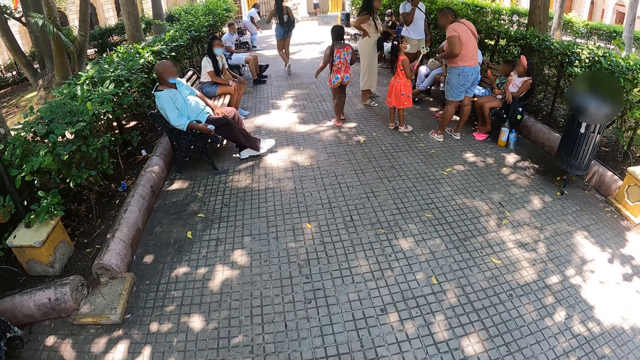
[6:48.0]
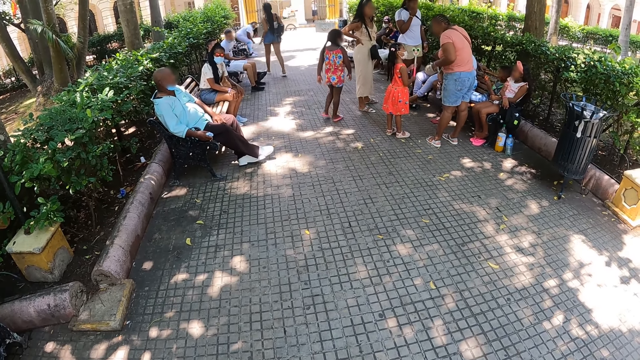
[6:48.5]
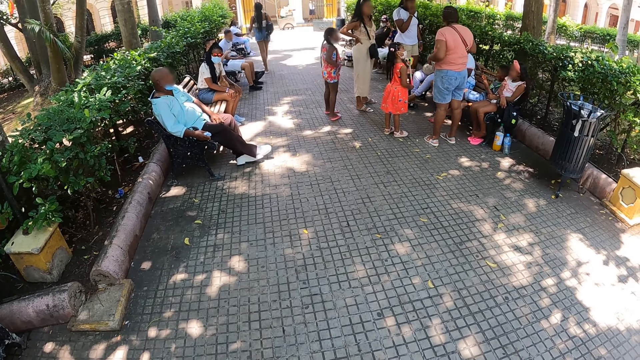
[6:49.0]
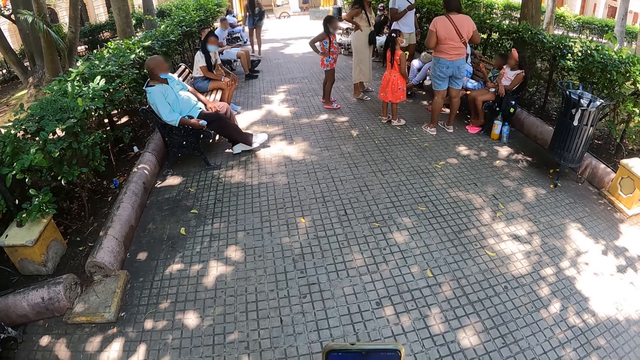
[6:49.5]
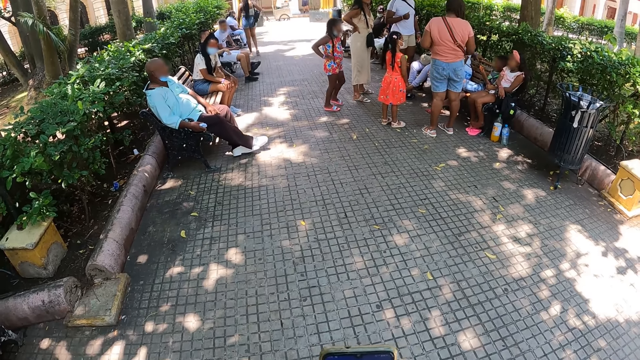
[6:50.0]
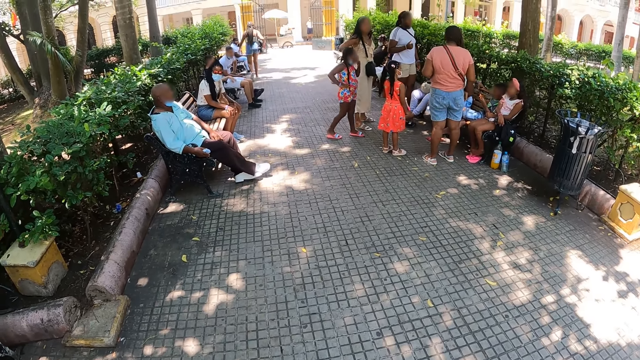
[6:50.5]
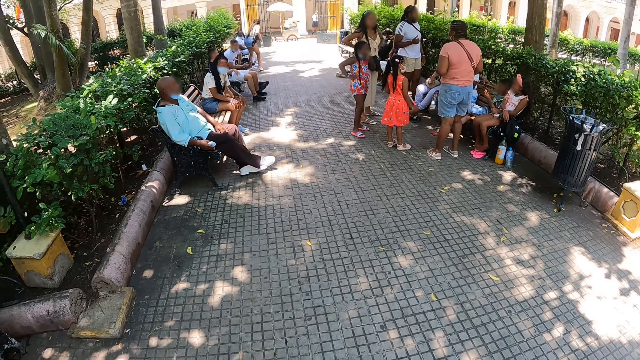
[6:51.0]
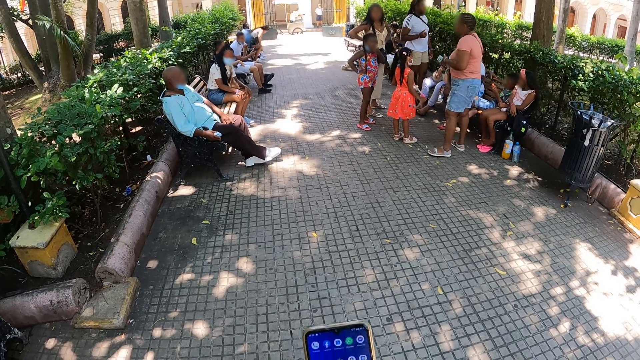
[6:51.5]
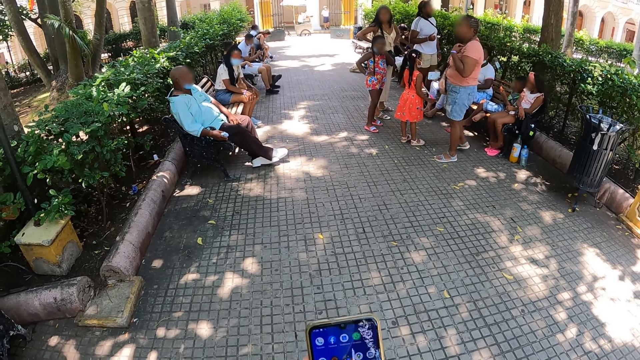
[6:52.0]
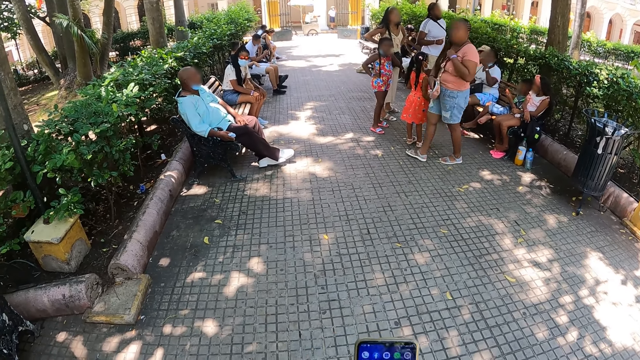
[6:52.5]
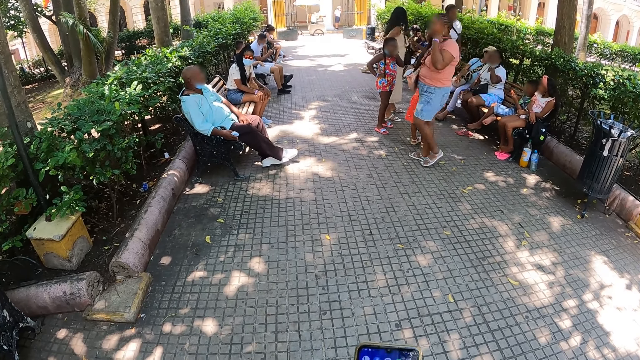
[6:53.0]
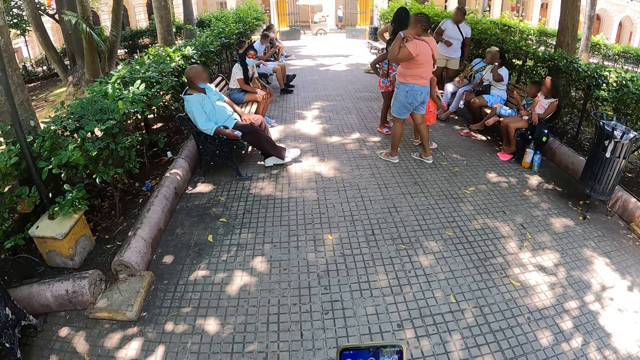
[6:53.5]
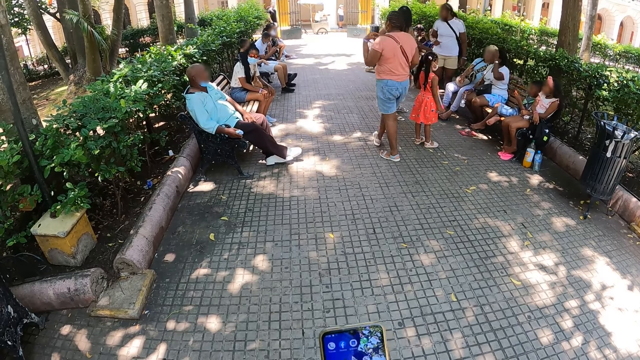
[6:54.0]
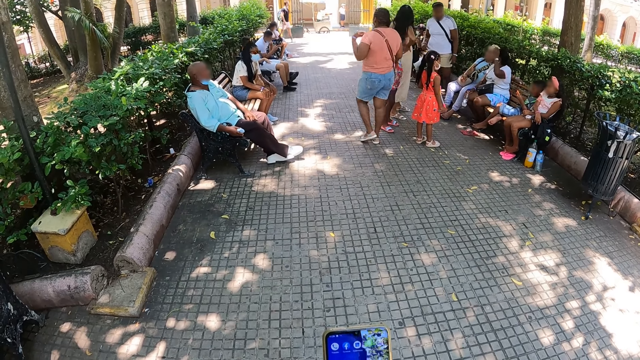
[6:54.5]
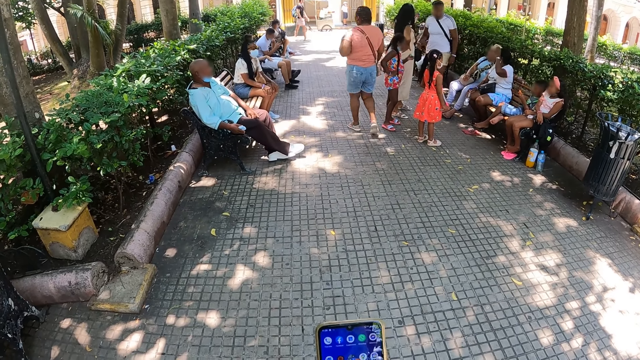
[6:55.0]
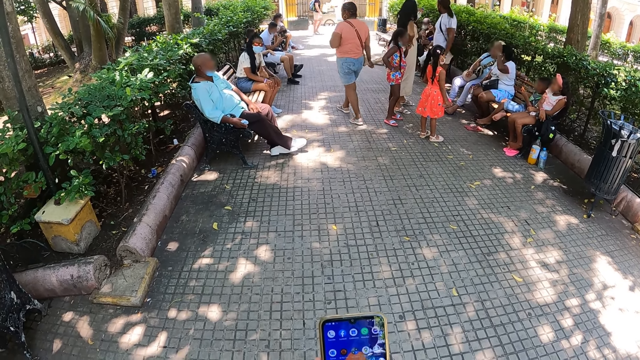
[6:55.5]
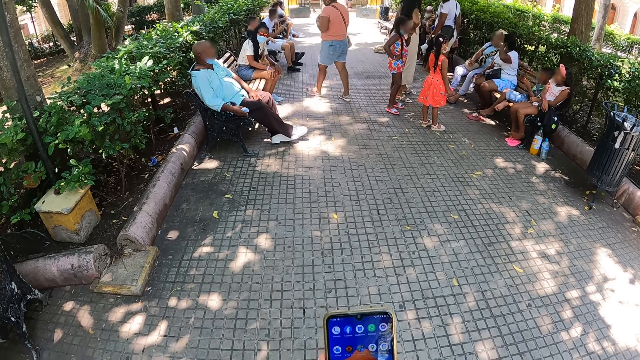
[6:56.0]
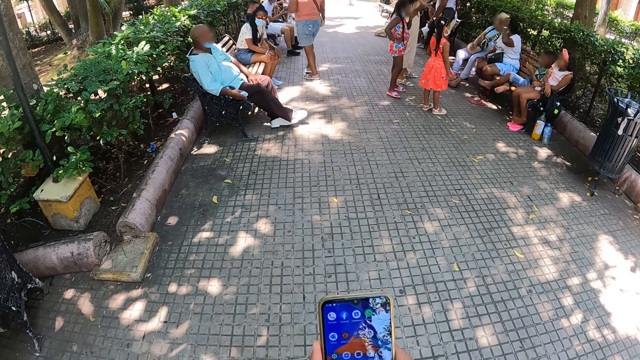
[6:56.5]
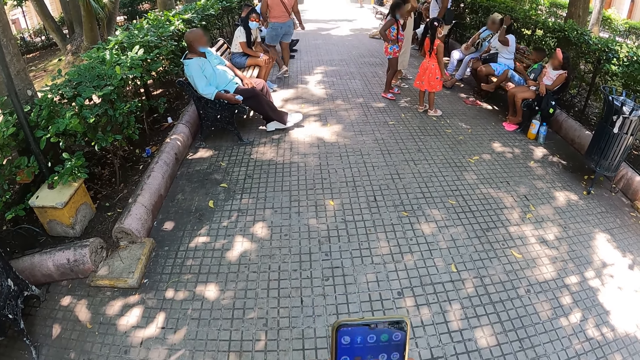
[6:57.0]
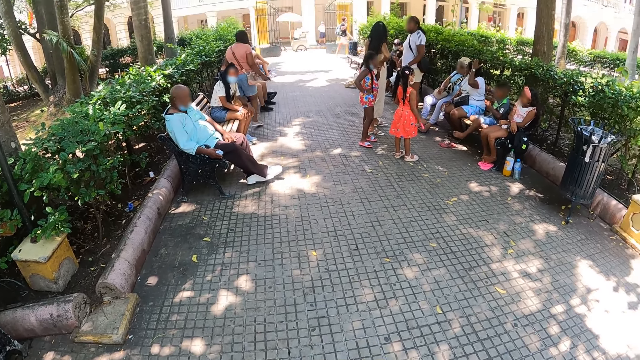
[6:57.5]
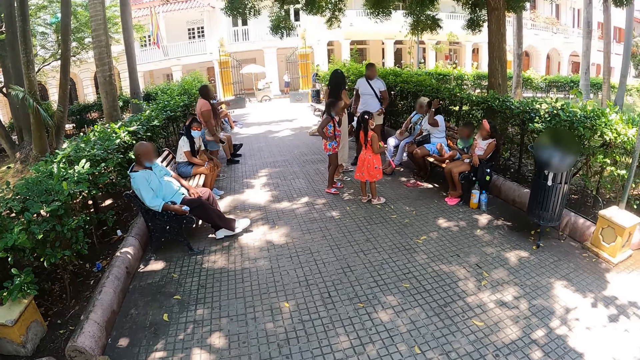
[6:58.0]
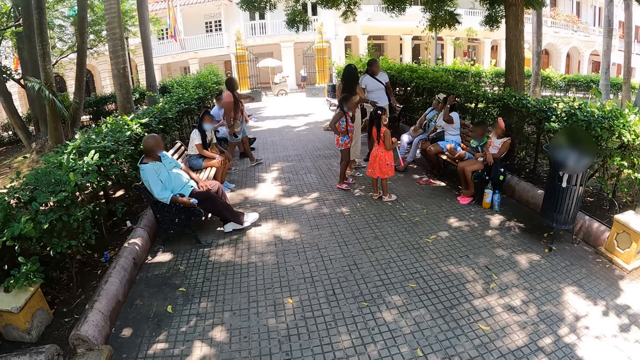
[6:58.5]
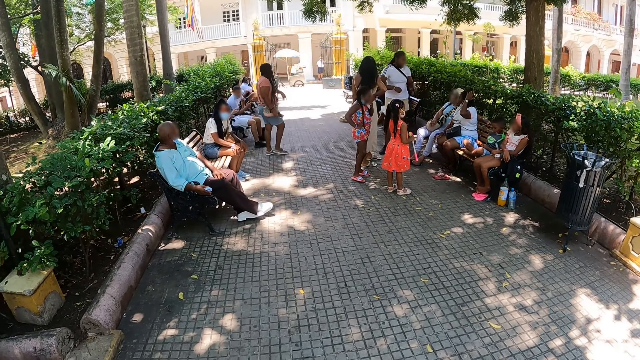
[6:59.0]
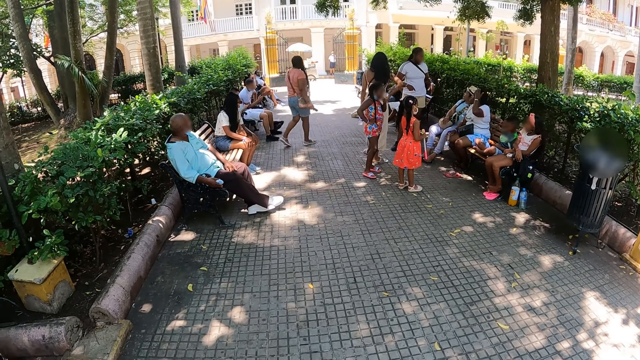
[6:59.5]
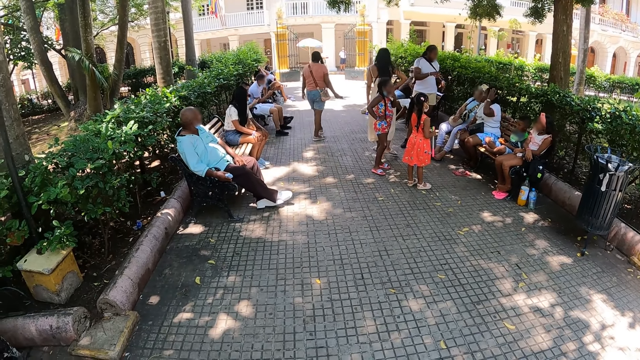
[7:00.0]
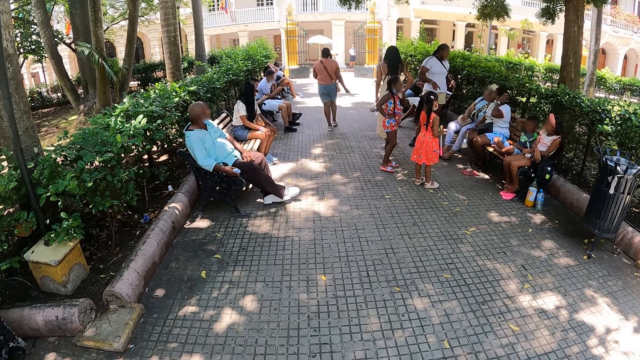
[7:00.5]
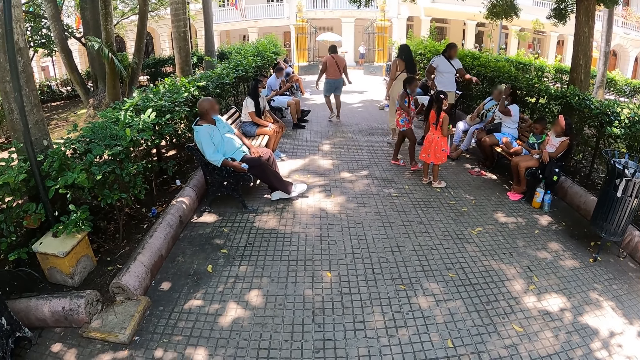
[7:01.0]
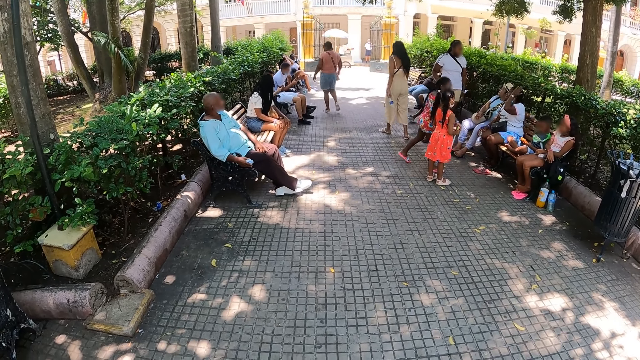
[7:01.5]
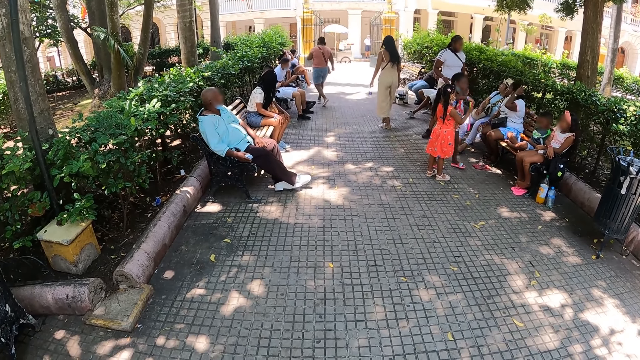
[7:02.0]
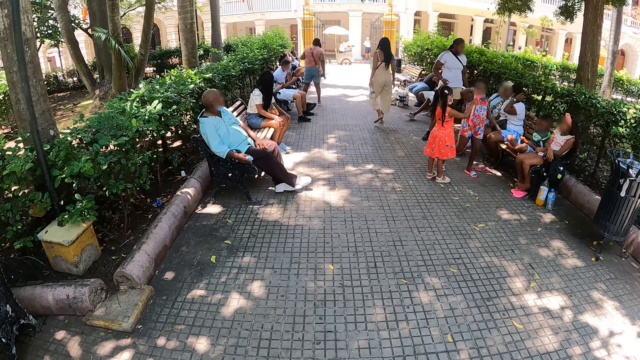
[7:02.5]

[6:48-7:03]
The camera wearer stares around the park. They operate the phone. They stare around the park.

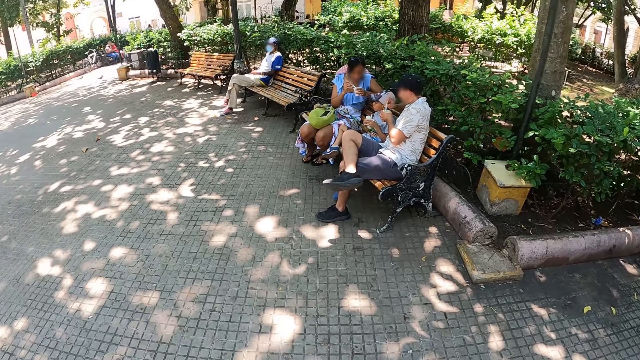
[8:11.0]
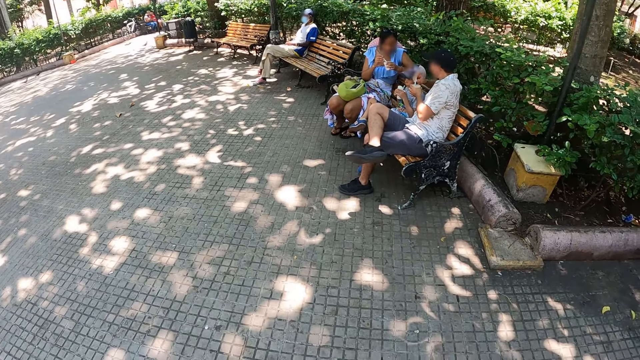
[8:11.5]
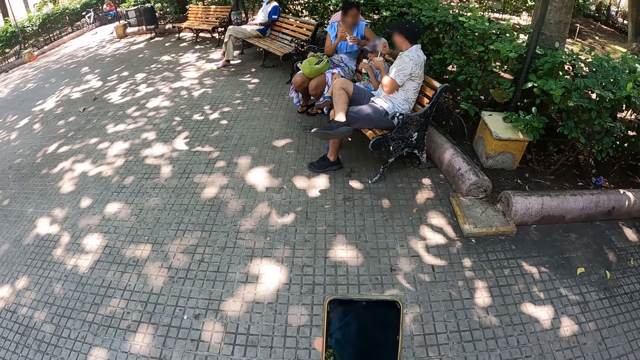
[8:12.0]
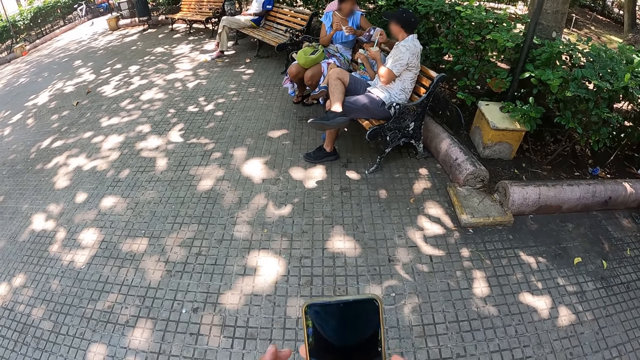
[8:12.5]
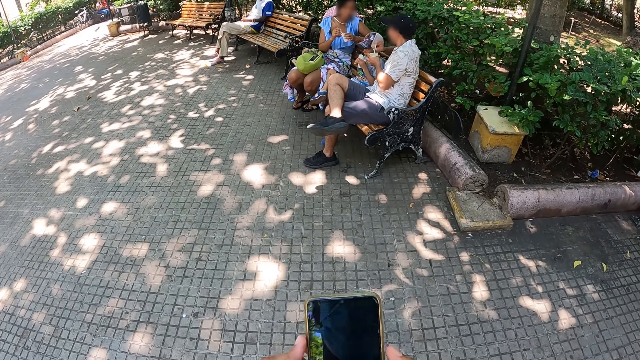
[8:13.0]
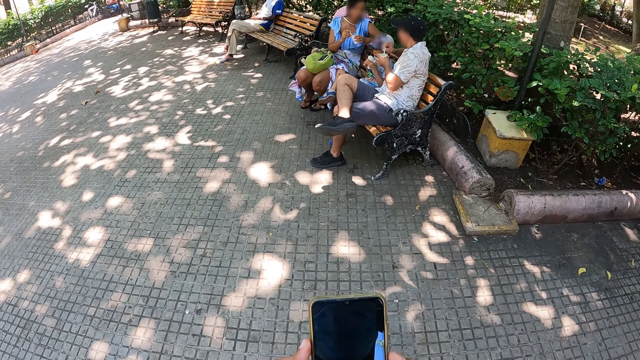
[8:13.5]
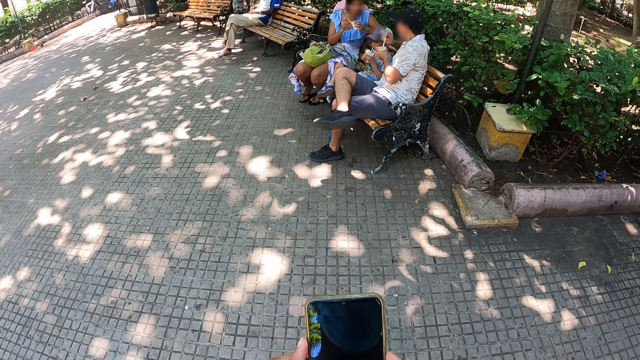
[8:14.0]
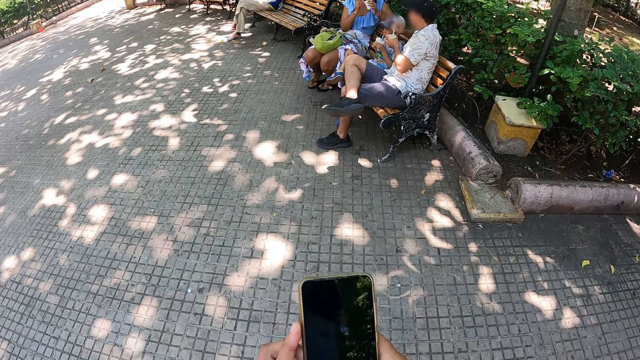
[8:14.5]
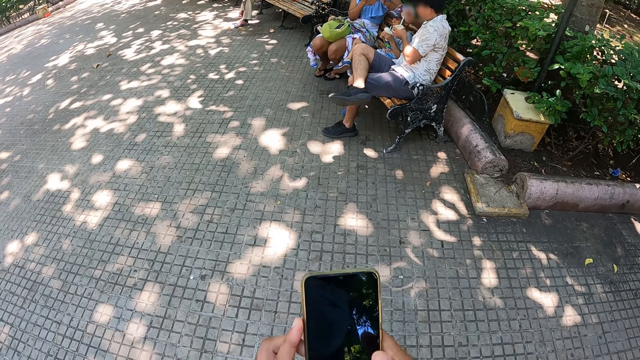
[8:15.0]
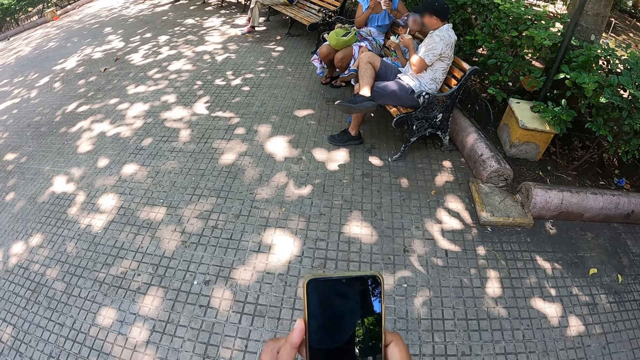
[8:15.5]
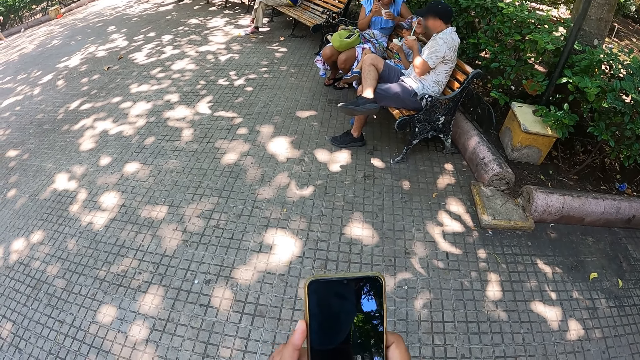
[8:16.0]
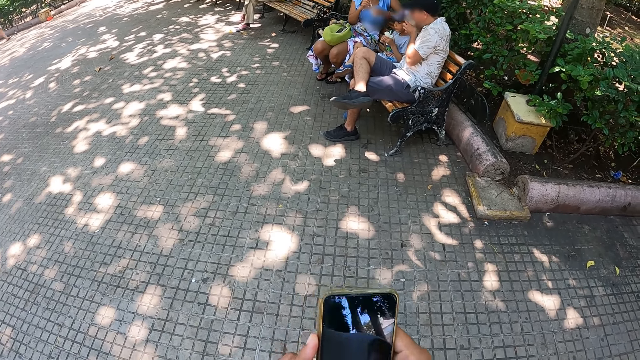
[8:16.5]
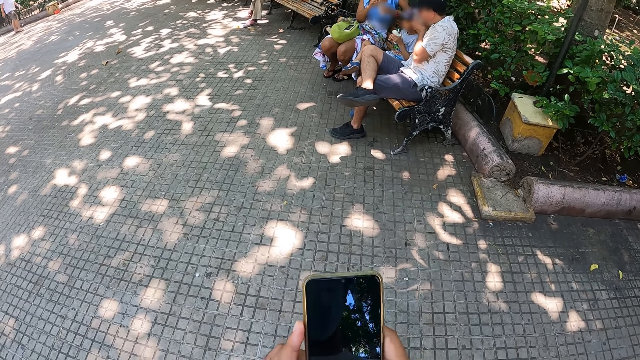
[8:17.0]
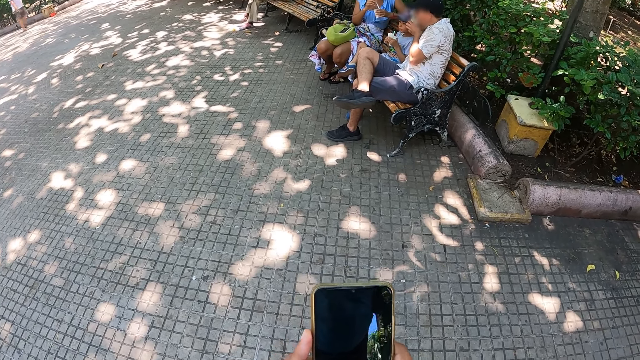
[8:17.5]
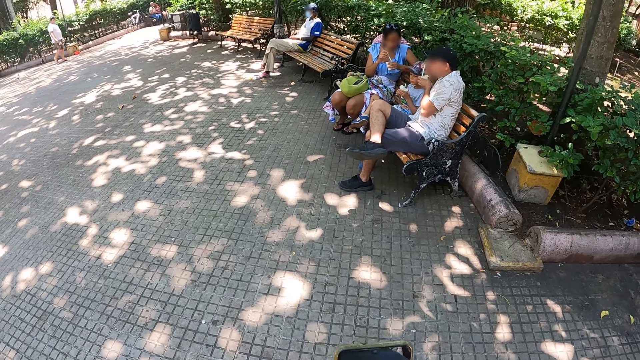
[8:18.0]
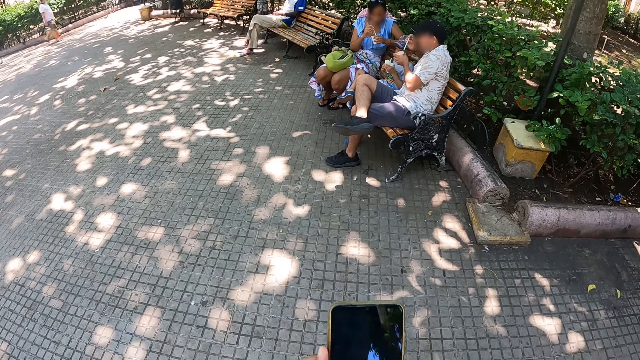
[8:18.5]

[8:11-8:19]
The camera wearer operates the phone.
